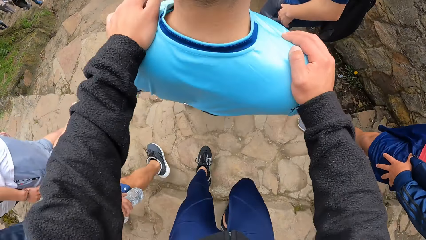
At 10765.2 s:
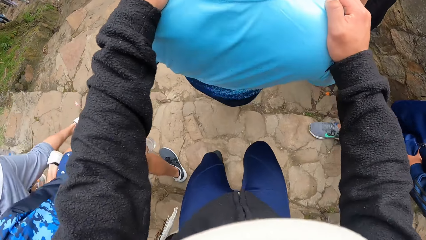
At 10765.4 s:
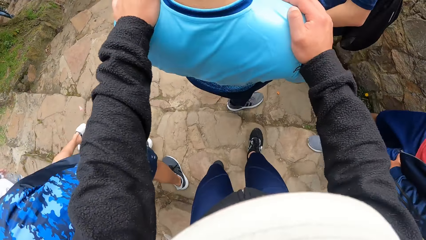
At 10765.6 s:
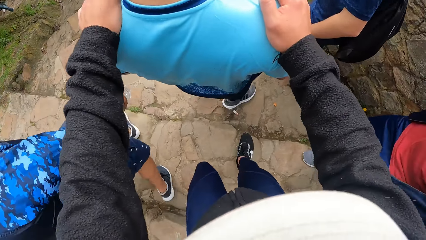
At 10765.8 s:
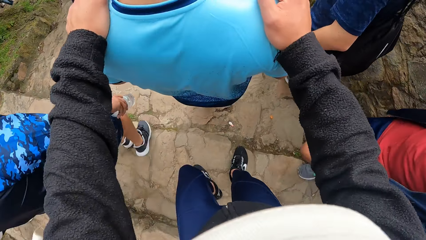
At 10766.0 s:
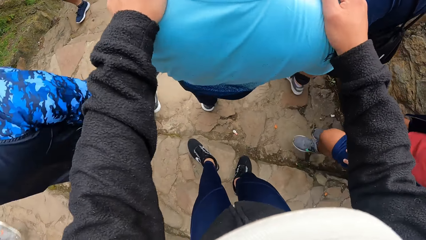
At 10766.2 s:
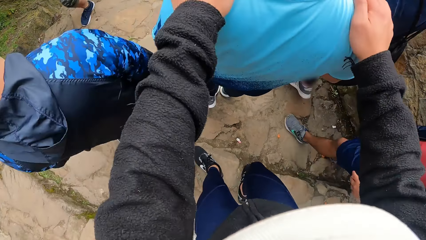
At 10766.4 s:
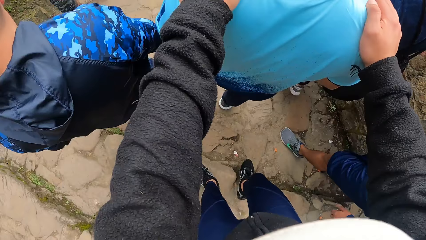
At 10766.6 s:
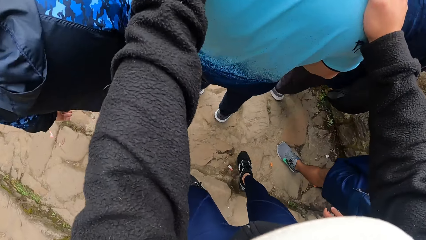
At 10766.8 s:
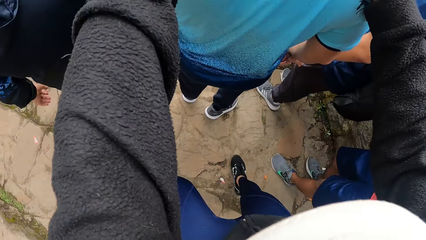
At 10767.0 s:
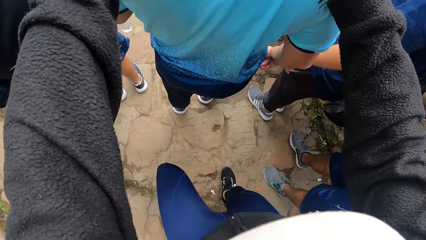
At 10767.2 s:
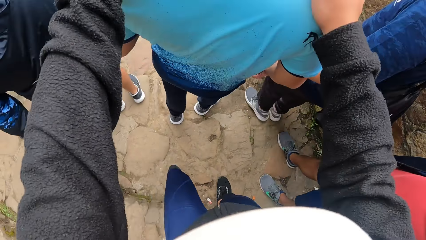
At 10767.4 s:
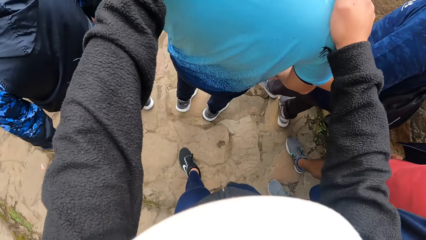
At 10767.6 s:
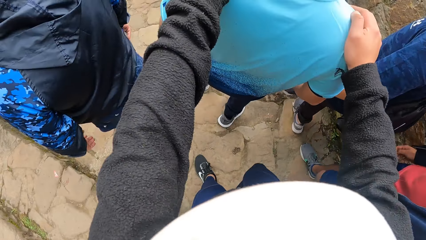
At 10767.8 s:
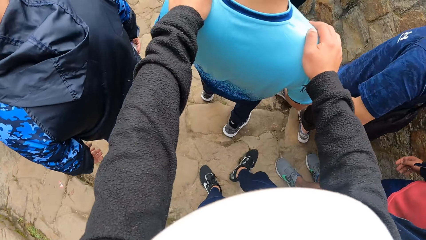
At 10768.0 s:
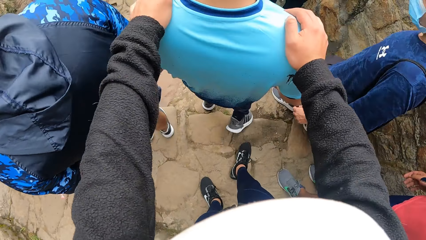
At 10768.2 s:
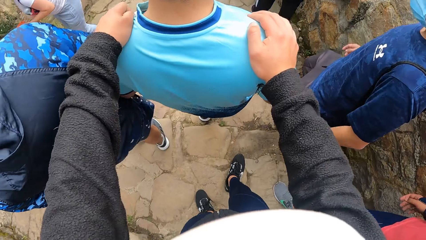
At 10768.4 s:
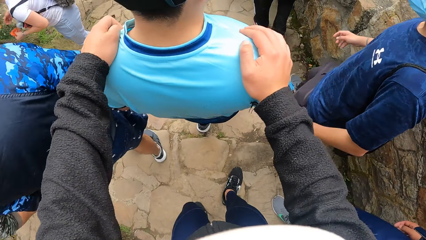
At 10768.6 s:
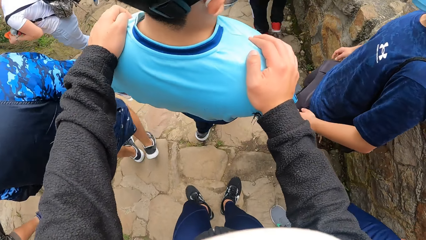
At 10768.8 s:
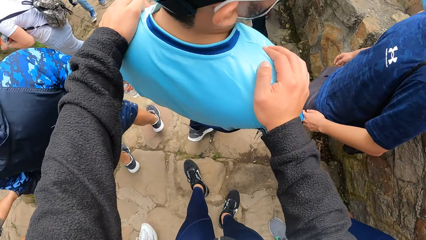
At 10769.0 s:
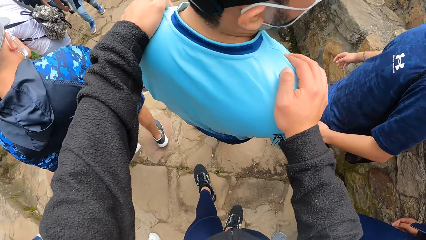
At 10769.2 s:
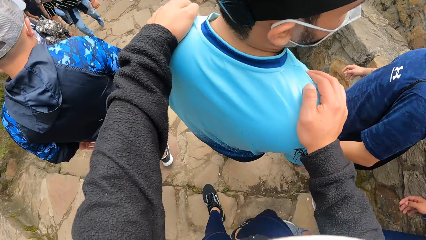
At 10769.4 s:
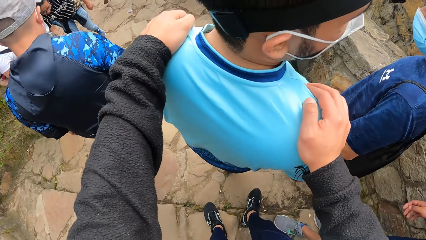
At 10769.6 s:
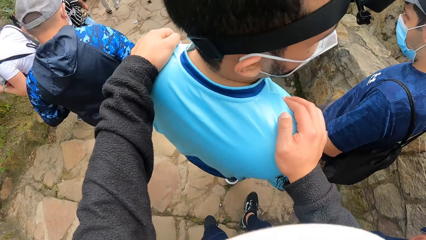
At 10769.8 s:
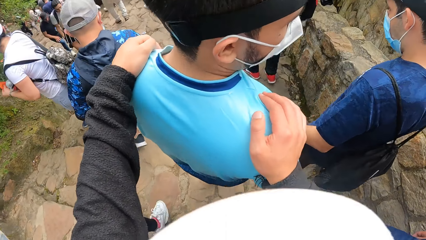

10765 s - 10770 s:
The camera wearer walks down the stairs.

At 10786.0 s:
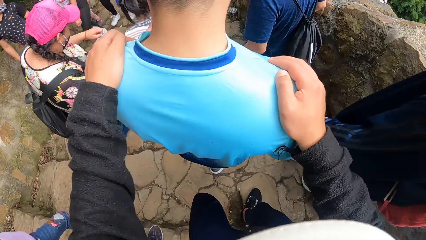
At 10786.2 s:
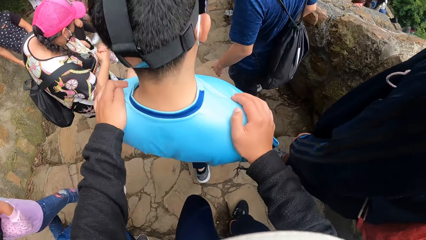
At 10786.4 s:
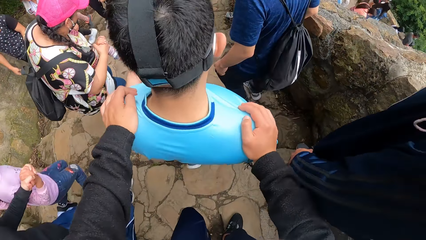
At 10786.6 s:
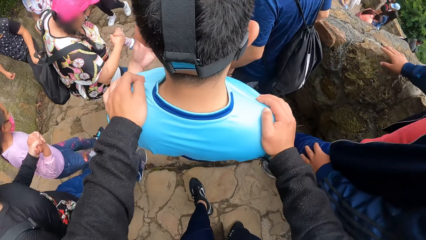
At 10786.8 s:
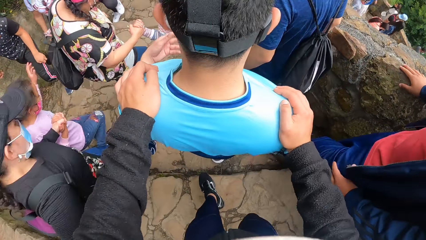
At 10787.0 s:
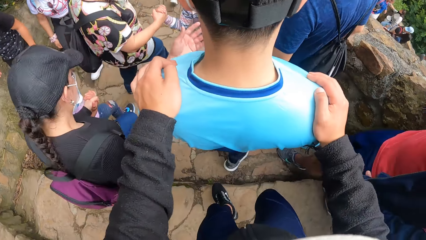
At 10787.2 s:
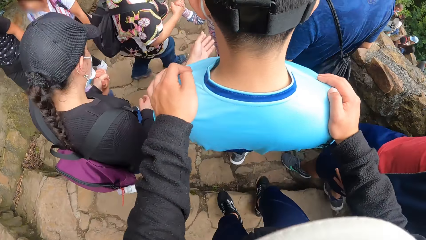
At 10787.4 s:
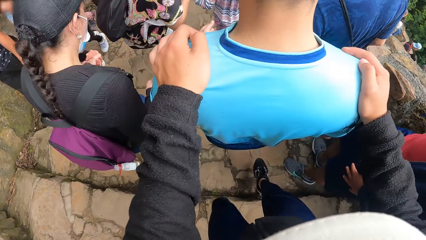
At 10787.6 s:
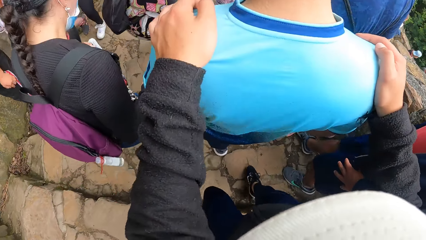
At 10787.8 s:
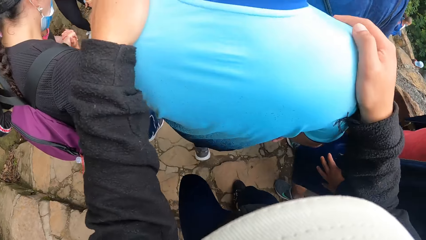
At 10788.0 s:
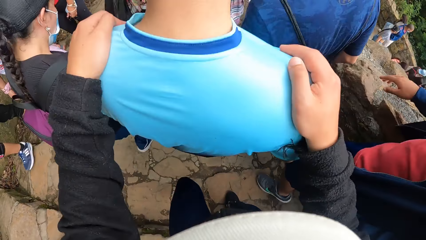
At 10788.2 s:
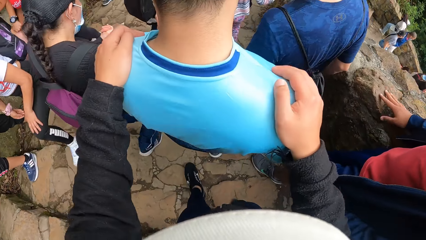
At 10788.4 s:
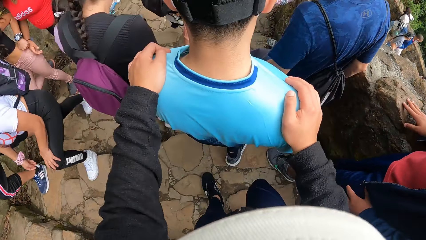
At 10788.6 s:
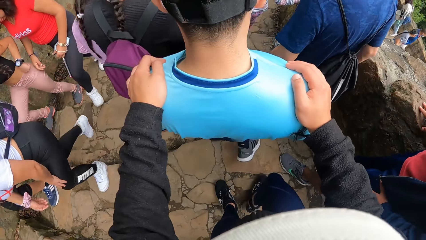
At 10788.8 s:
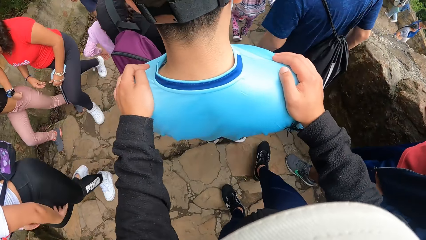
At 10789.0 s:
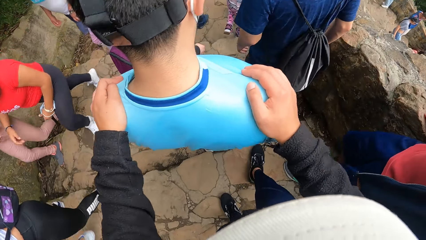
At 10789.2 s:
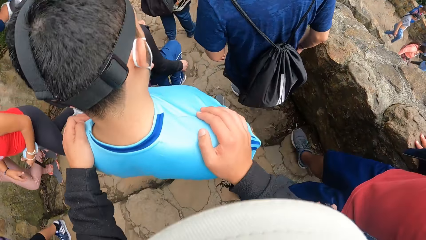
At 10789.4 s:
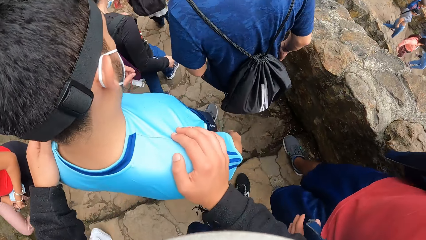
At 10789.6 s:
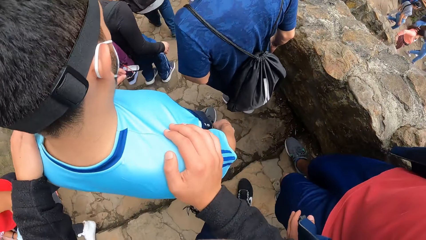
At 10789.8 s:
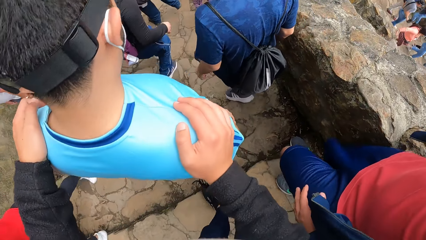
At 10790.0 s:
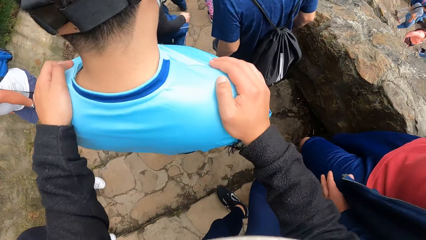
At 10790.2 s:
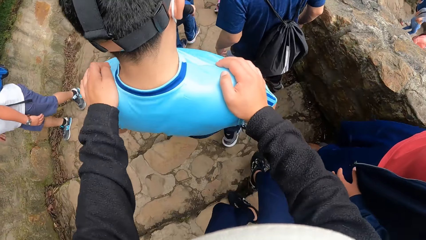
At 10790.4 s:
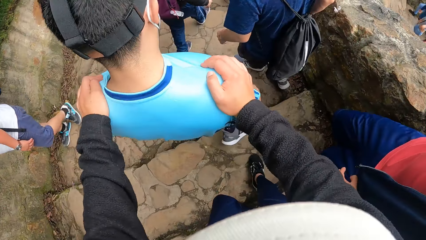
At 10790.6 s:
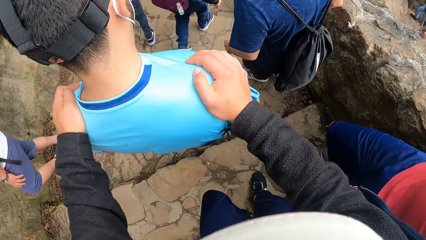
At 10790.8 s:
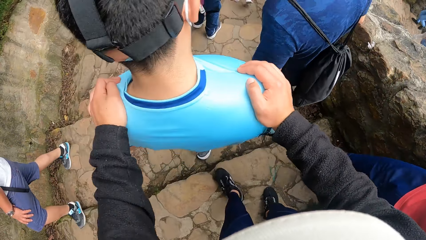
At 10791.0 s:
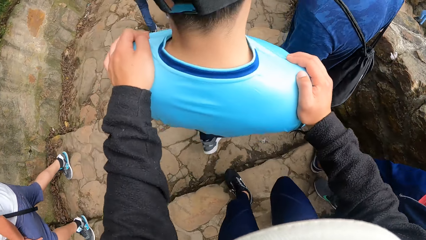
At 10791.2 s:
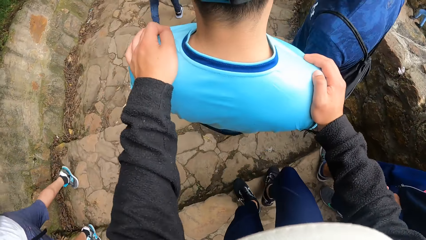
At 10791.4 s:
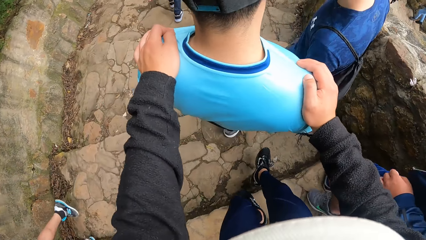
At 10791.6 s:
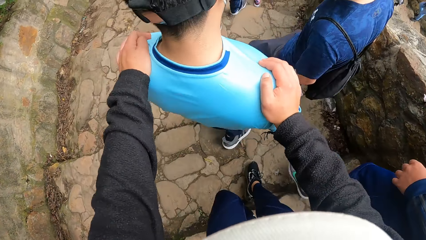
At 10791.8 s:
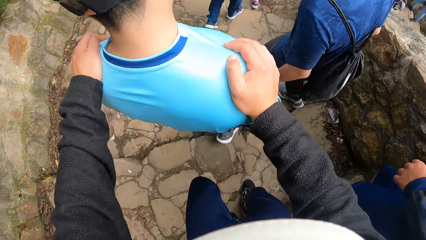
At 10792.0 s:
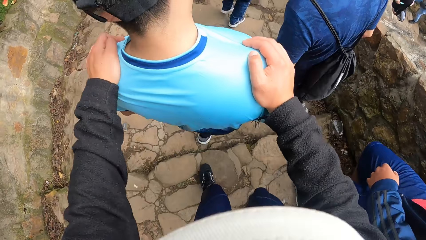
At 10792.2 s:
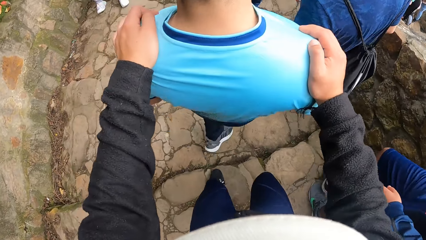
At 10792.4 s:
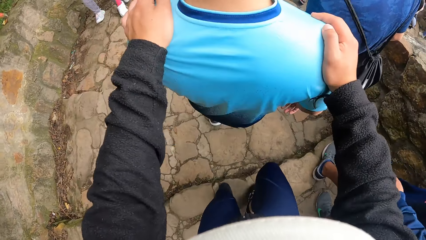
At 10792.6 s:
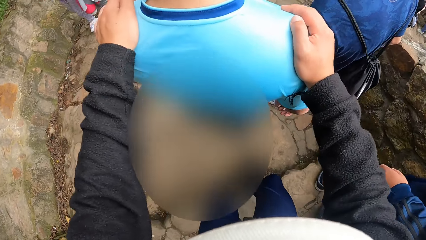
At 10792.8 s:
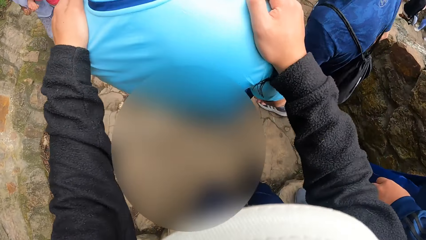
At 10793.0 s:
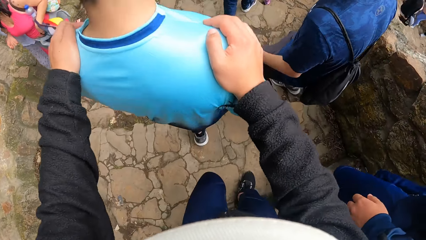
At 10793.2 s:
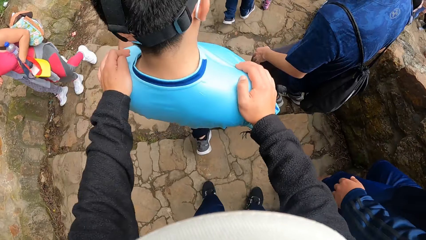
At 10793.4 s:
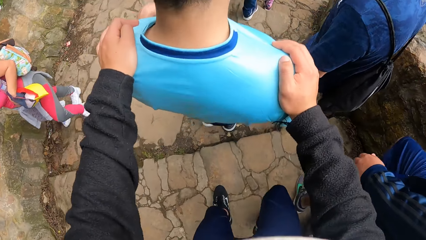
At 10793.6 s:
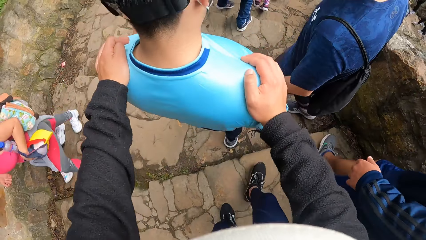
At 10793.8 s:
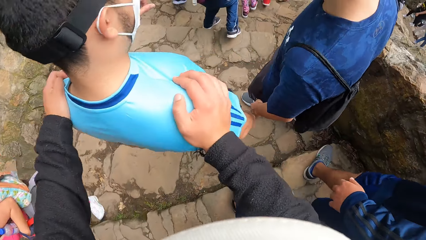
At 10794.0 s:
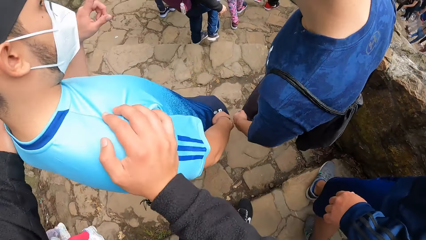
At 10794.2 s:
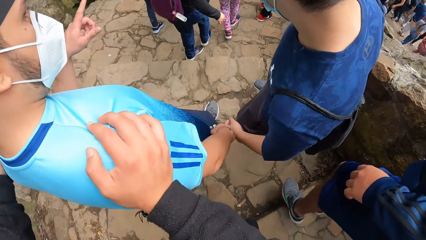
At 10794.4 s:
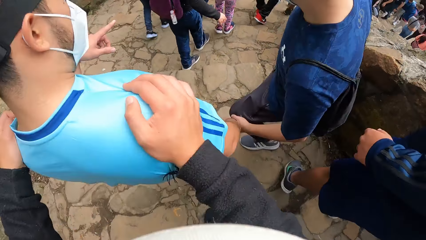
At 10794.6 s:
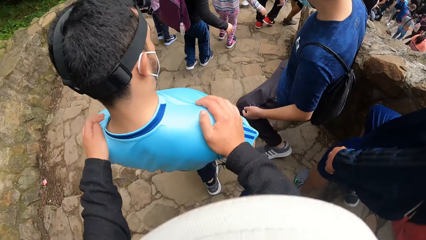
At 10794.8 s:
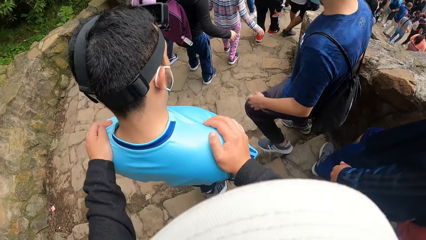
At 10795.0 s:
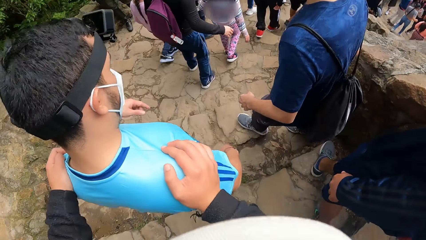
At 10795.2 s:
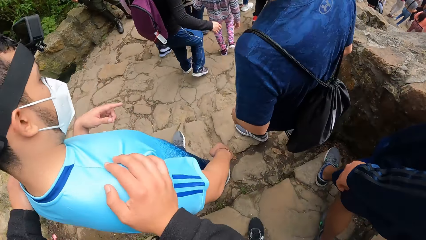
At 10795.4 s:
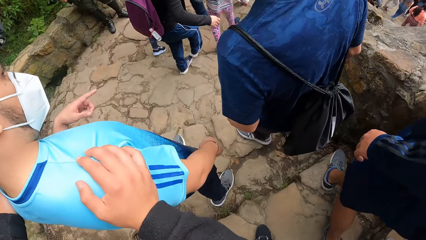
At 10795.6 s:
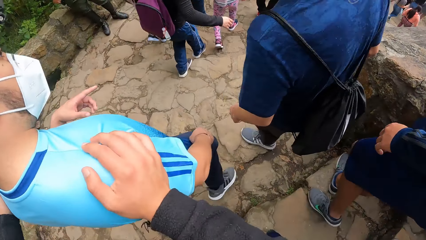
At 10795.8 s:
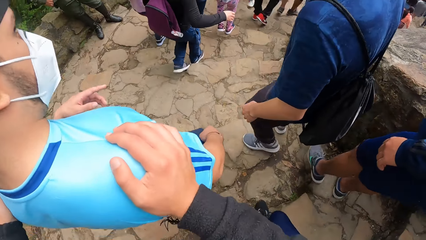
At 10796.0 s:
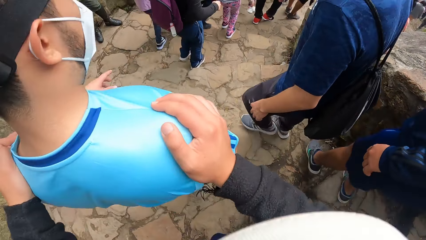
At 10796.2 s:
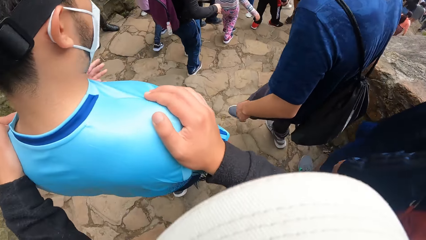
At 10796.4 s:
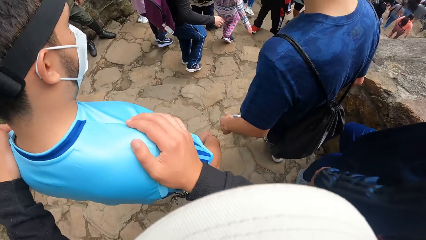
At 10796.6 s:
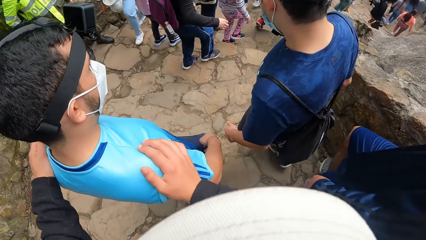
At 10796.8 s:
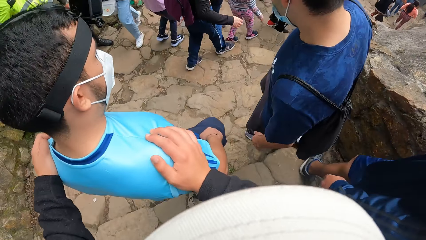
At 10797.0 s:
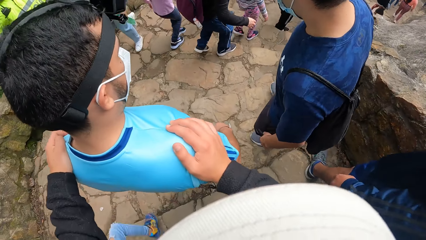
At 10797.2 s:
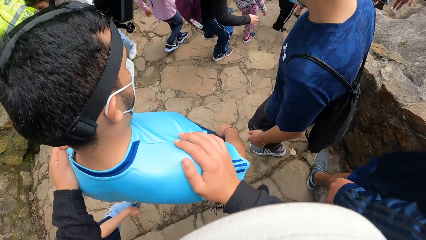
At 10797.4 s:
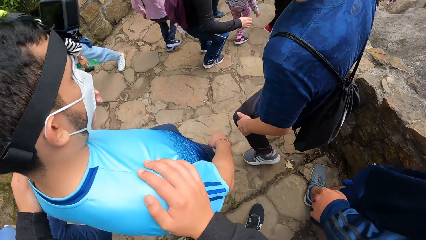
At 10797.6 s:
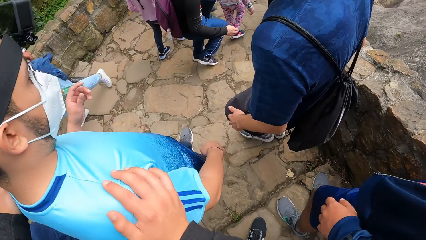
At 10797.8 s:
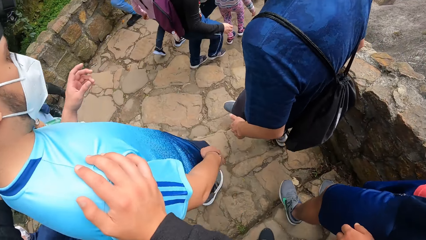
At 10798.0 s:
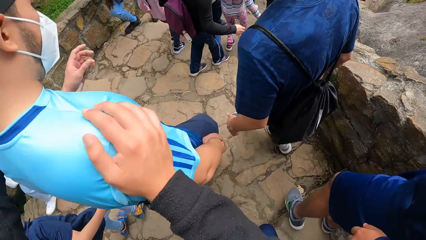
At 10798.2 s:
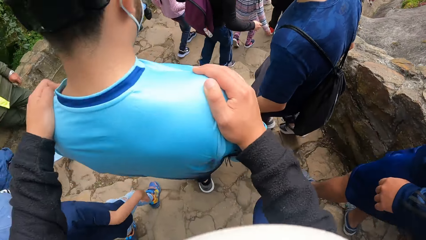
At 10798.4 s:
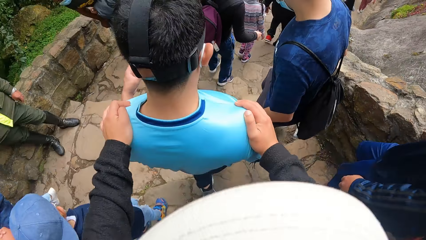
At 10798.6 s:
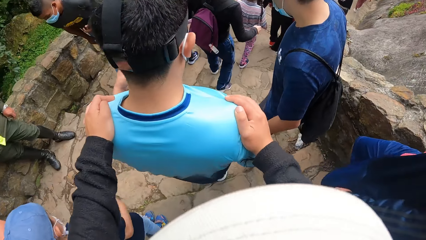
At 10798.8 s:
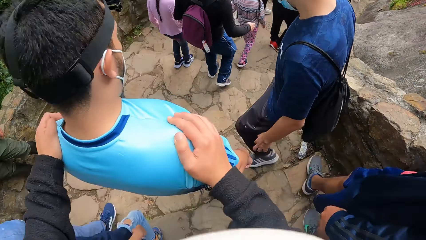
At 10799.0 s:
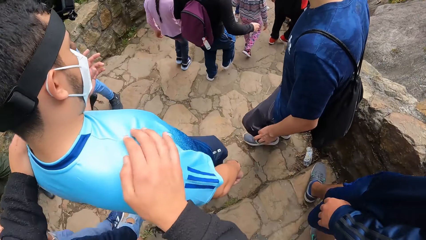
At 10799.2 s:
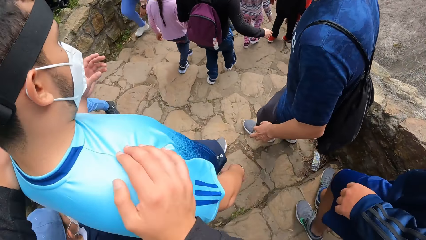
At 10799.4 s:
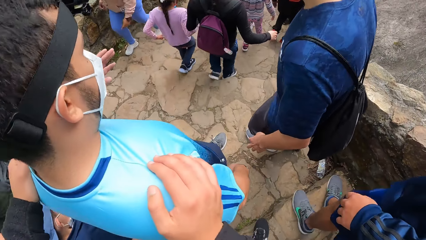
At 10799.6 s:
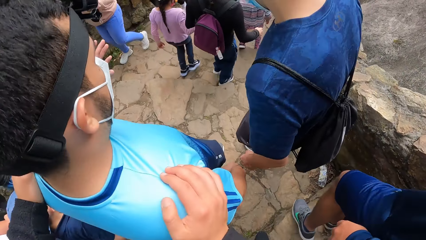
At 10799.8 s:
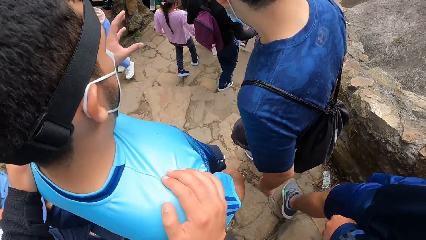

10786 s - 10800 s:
A man holds the rail with his right hand.
